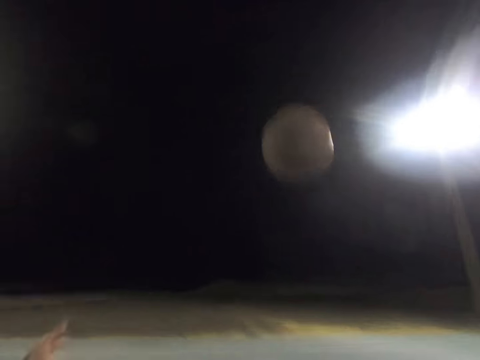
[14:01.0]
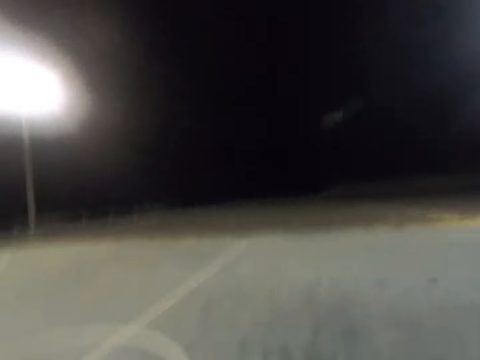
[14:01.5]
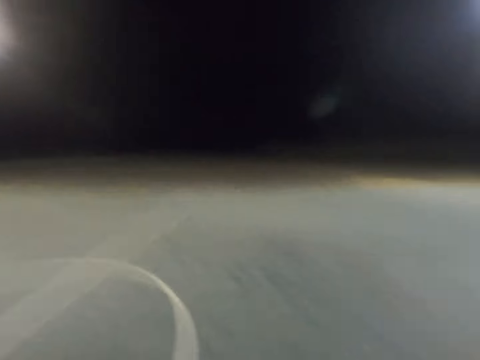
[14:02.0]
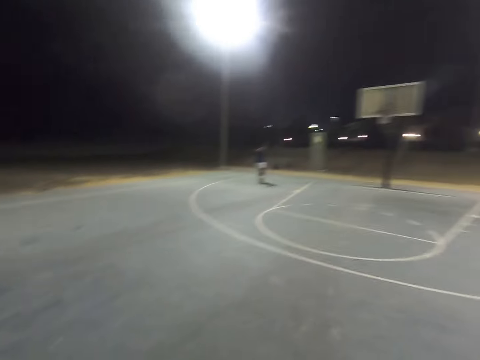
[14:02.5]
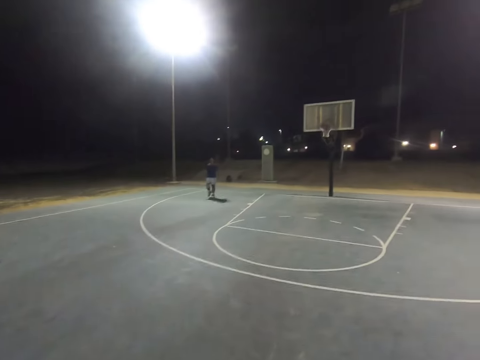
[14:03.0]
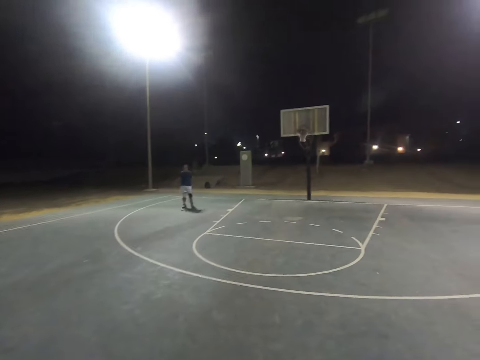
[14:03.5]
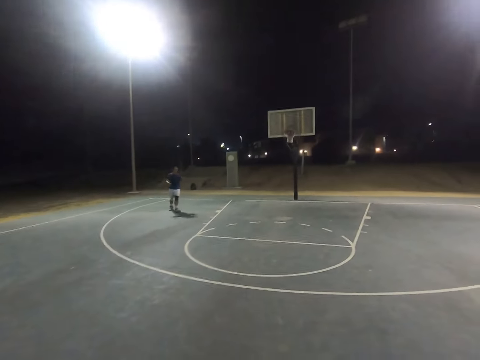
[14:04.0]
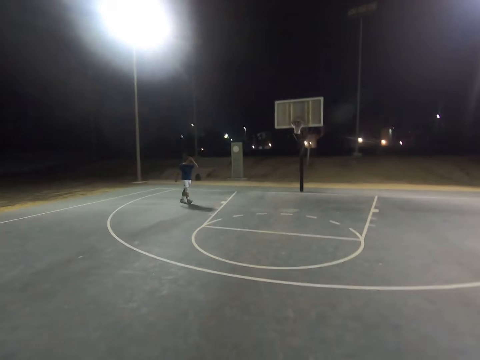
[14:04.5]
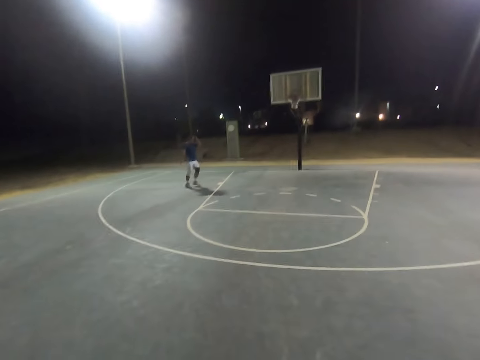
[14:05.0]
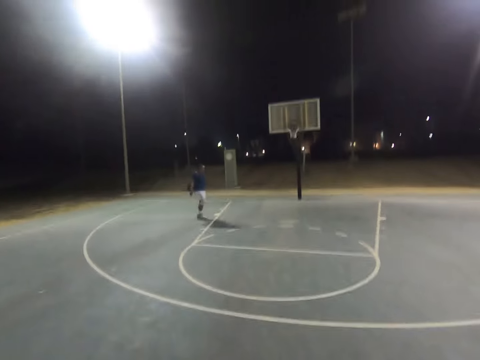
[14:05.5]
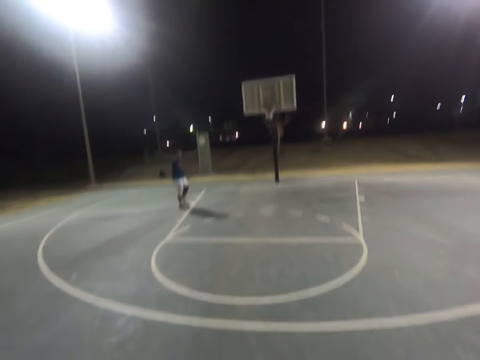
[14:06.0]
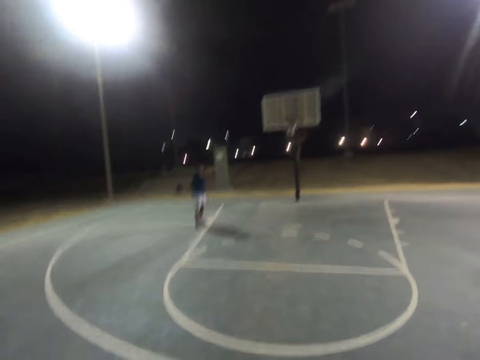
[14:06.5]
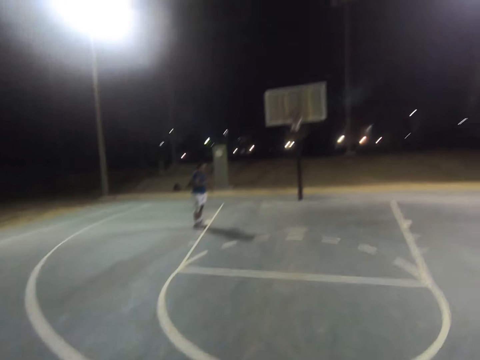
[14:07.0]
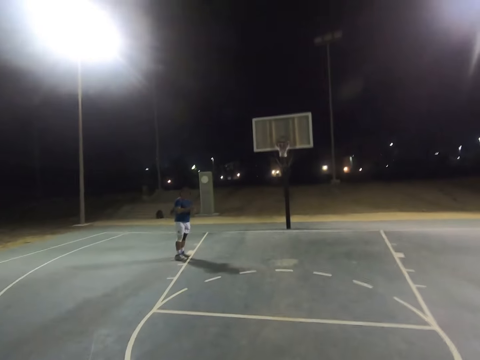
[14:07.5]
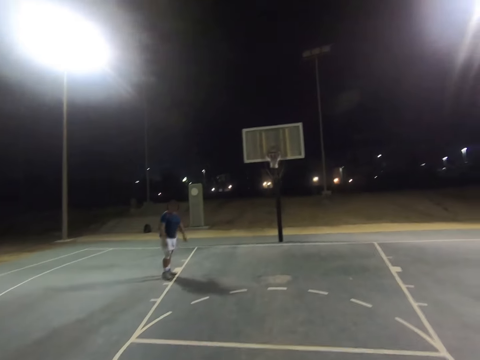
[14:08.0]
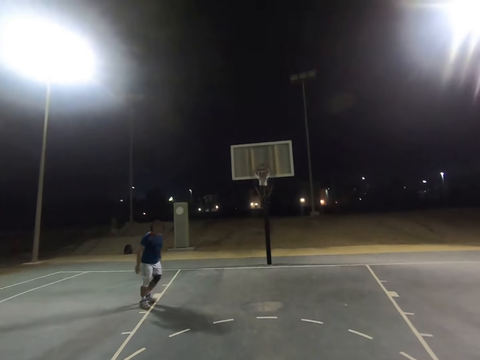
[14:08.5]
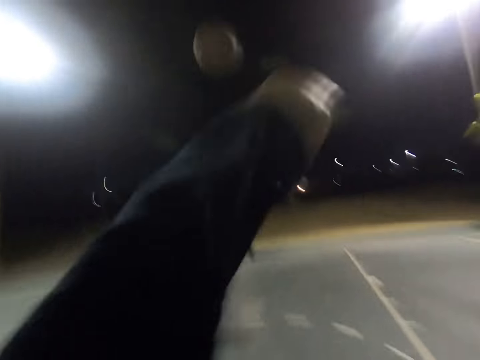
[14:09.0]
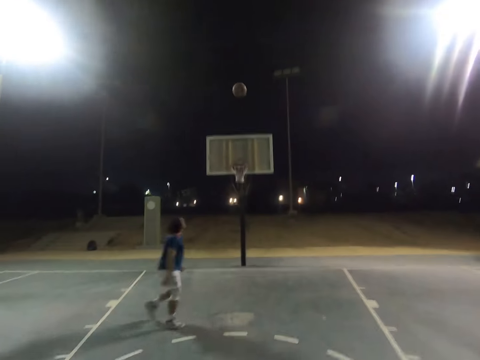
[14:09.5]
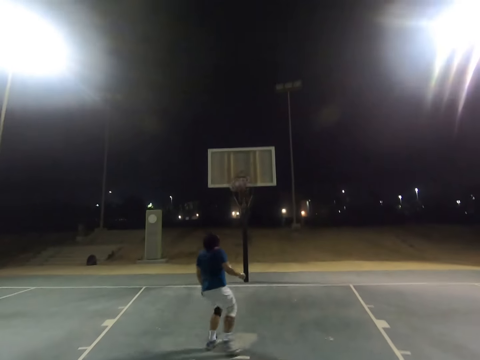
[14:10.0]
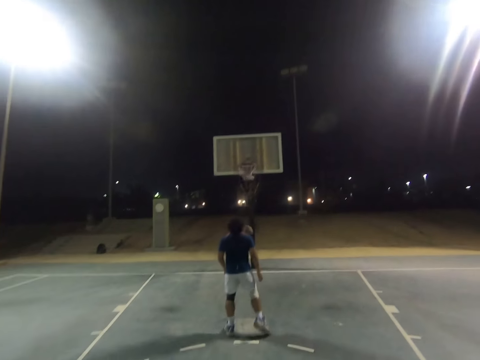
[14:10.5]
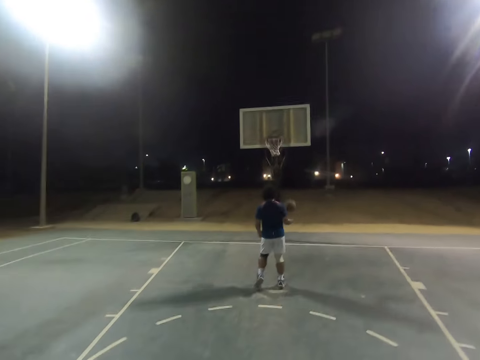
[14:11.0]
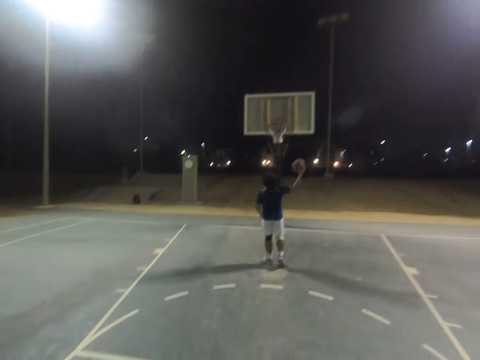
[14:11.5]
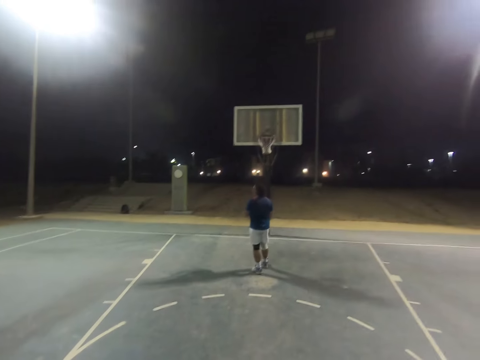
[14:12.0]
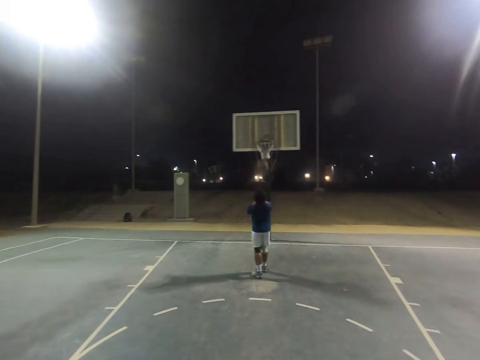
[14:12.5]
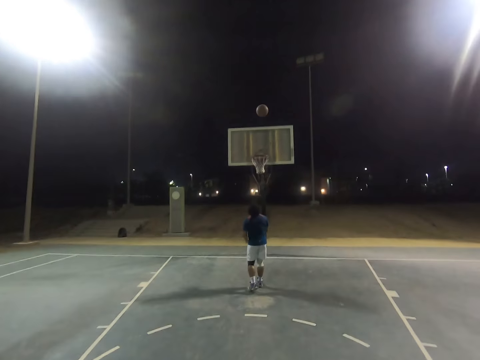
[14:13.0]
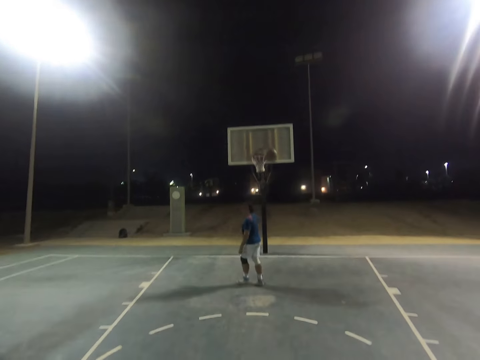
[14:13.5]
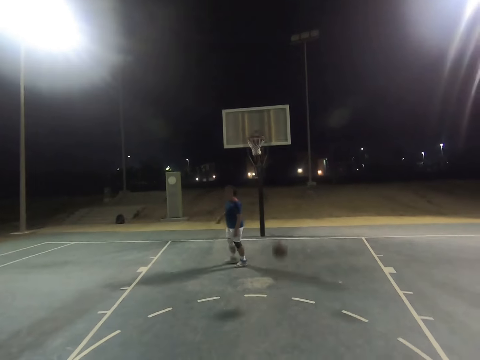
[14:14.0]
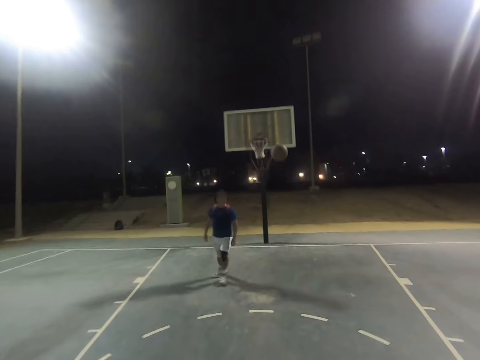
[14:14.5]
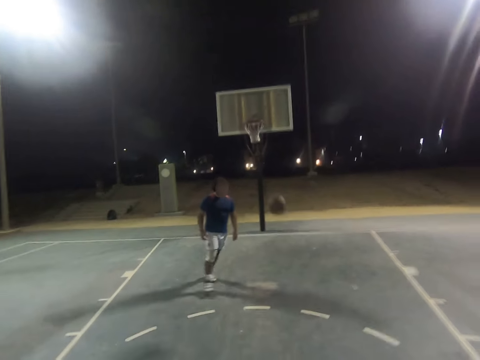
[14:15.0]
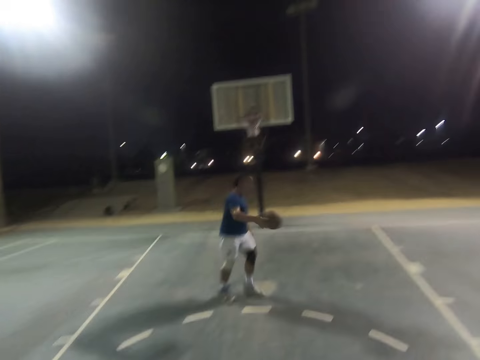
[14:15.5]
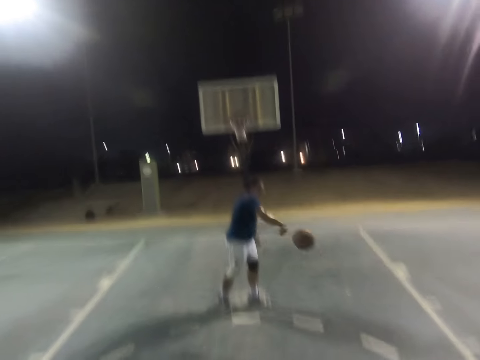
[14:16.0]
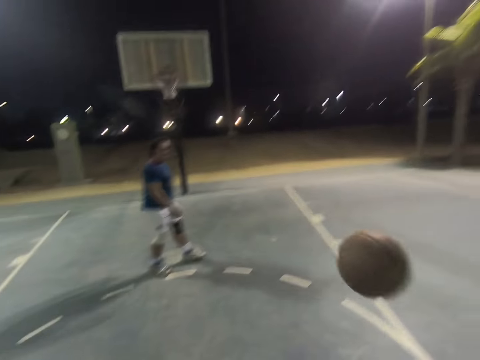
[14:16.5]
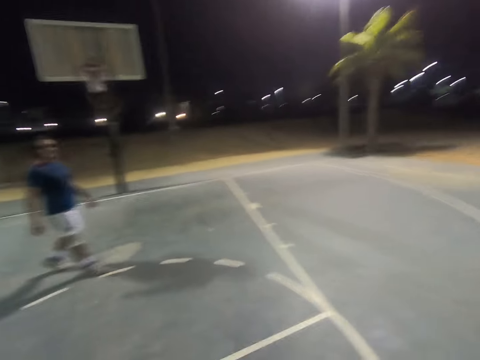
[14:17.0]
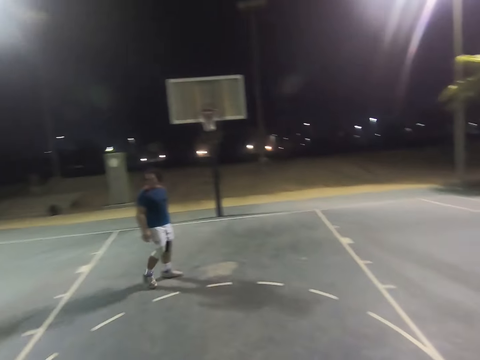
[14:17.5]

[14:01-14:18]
The camera wearer shoots the ball. A person catches the ball and throws the ball to the camera wearer. The person throws the ball to the camera wearer again.

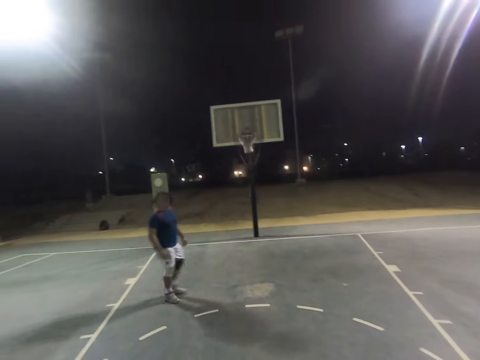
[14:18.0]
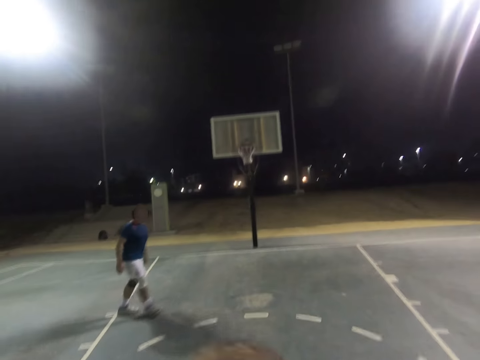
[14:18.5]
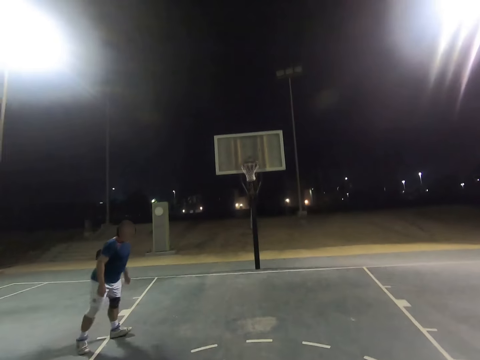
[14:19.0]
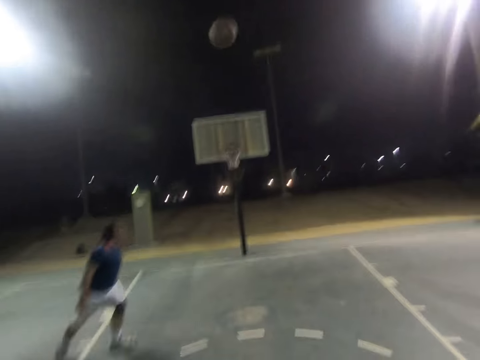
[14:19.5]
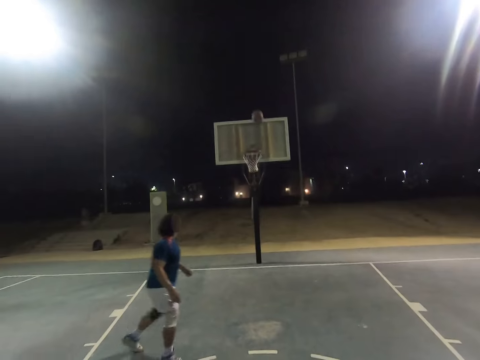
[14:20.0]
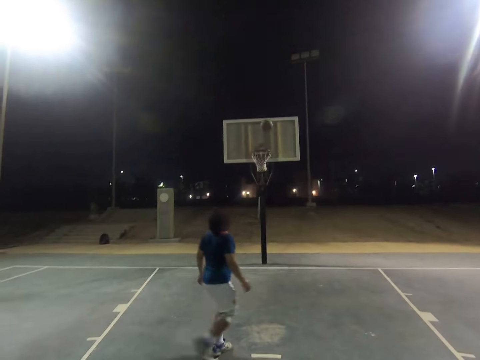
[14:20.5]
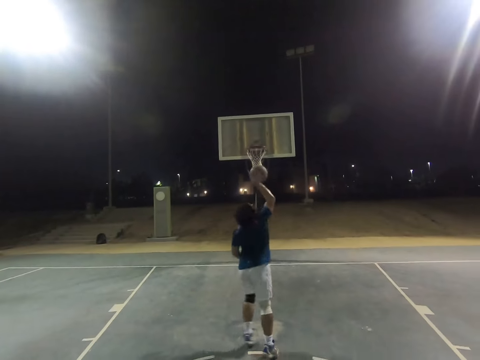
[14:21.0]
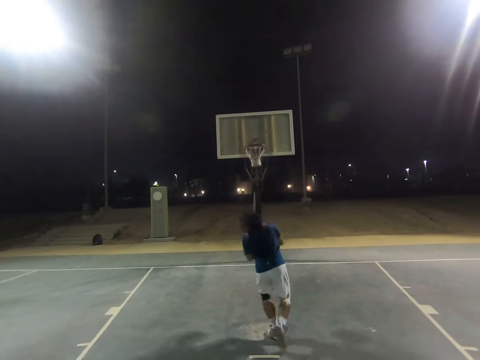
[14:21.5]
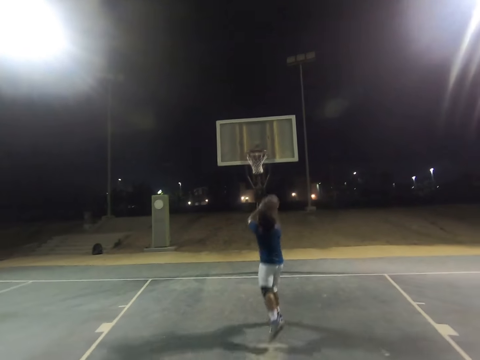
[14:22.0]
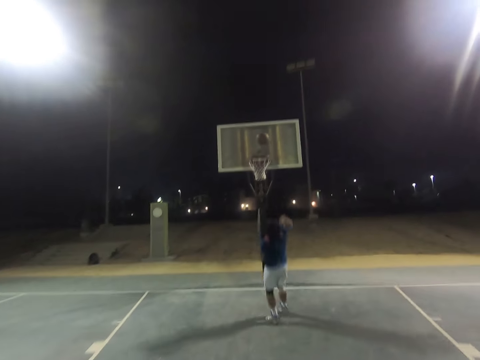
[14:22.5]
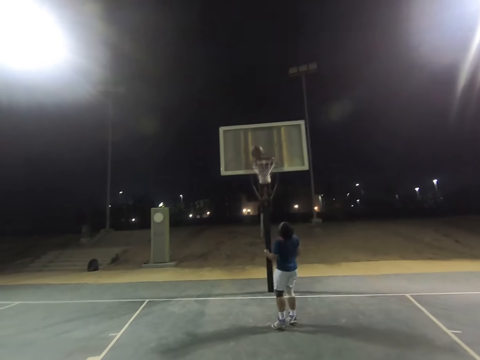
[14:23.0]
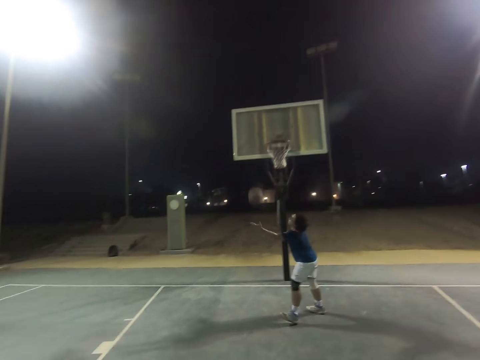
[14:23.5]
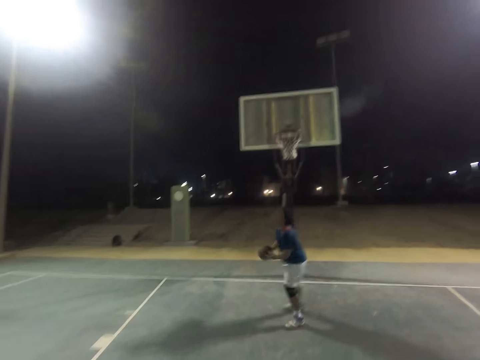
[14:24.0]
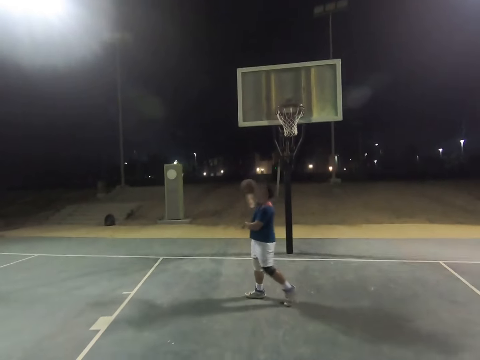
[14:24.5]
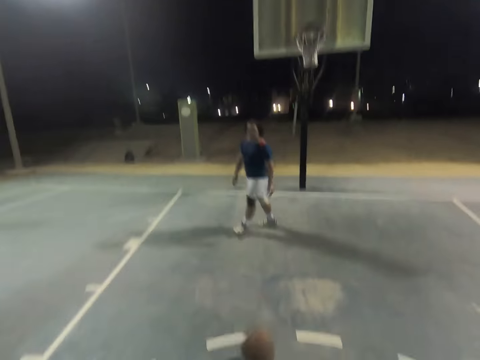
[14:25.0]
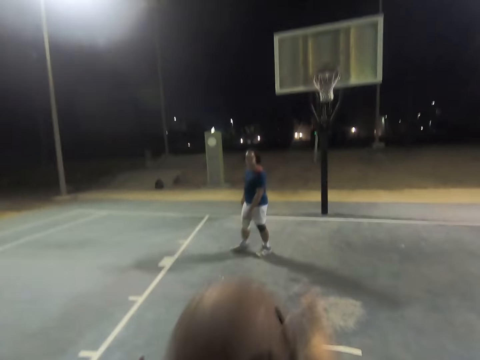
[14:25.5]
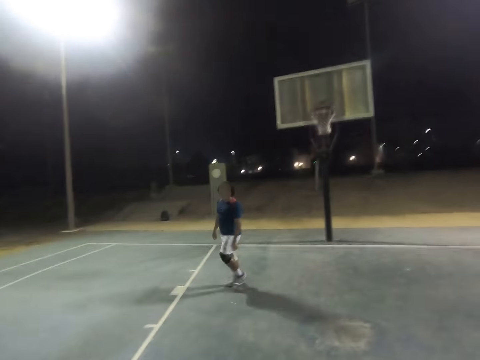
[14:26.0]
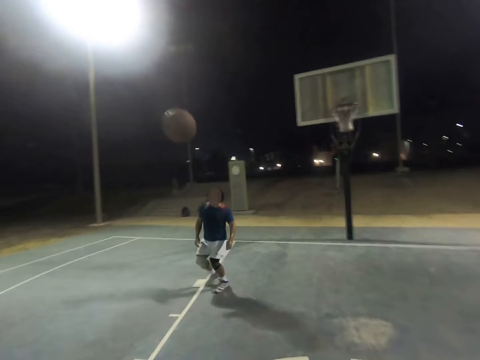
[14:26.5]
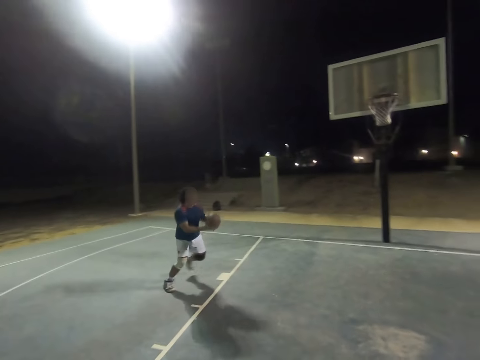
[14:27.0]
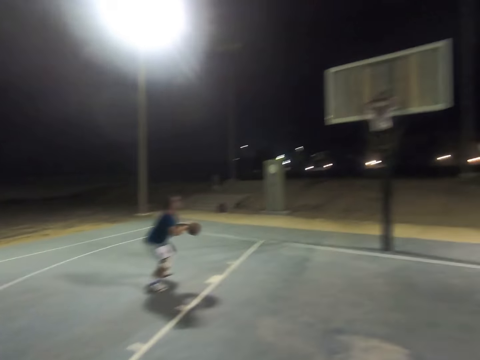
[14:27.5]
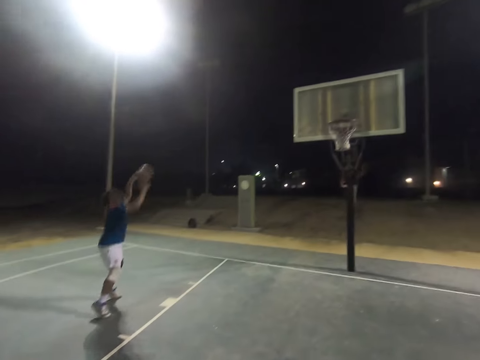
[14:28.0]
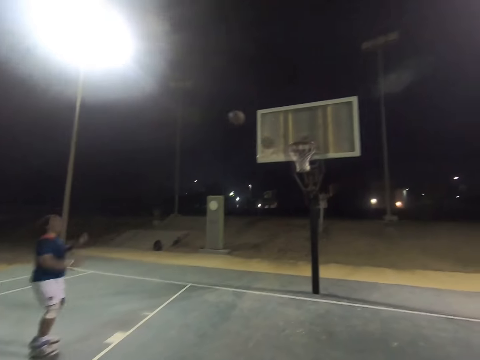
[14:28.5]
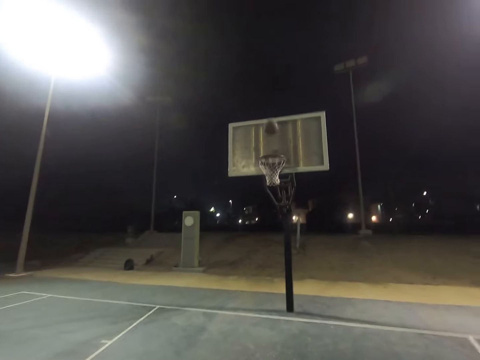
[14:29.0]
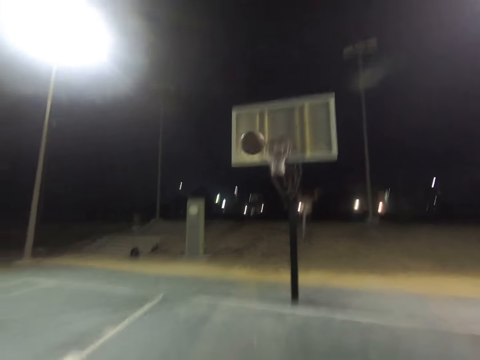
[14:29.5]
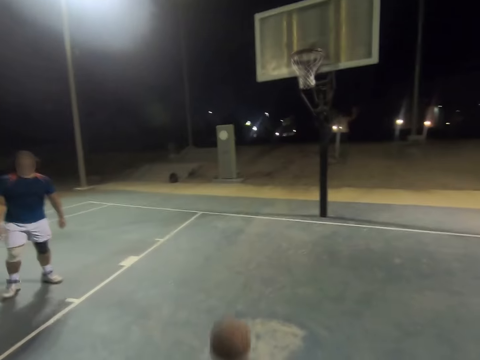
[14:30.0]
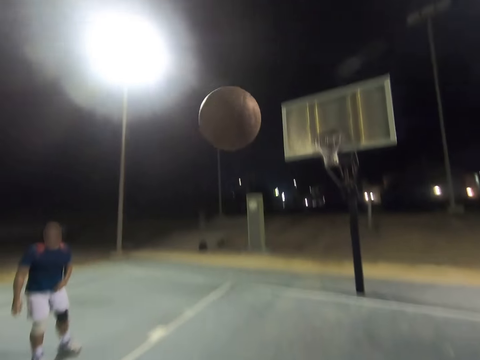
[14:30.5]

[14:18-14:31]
The camera wearer shoots the ball. A person catches the ball, shoots the ball and catches the ball. The camera wearer catches the ball. The person catches the ball and shoots the ball.
